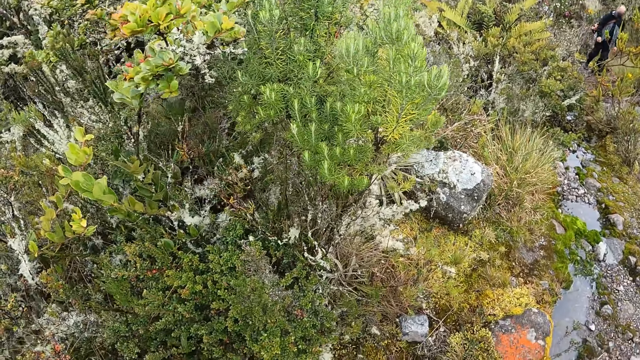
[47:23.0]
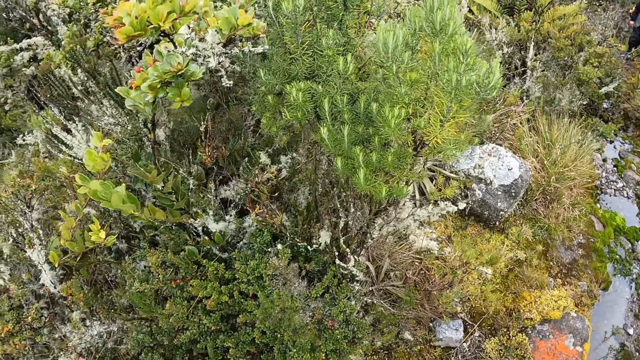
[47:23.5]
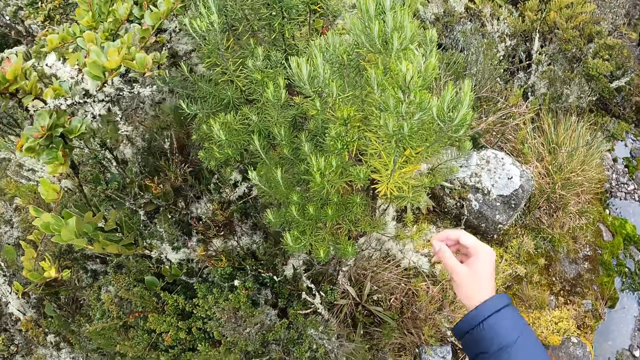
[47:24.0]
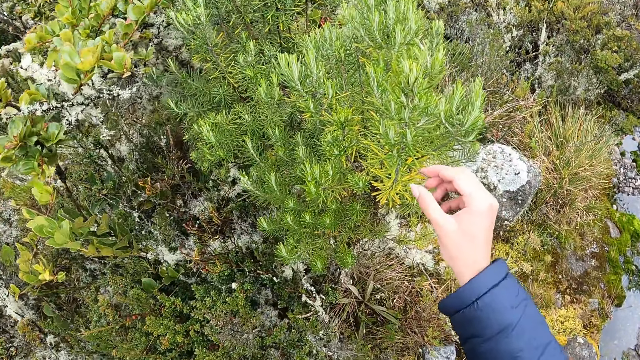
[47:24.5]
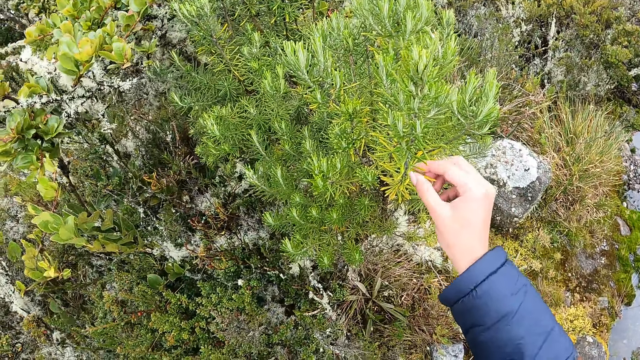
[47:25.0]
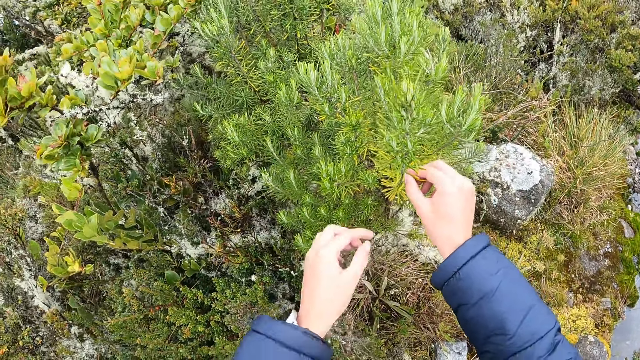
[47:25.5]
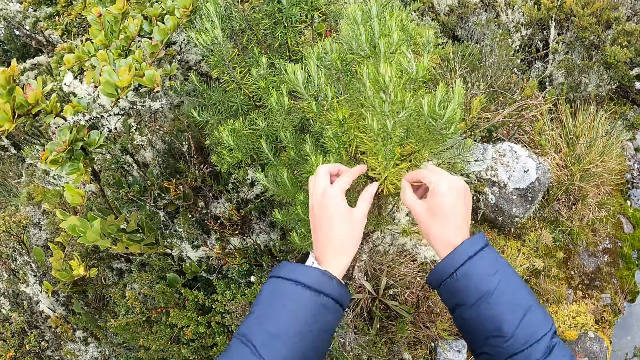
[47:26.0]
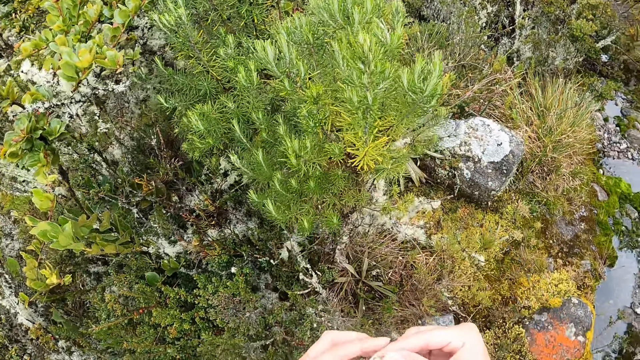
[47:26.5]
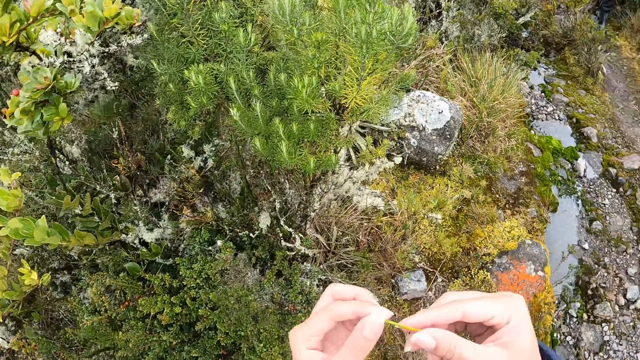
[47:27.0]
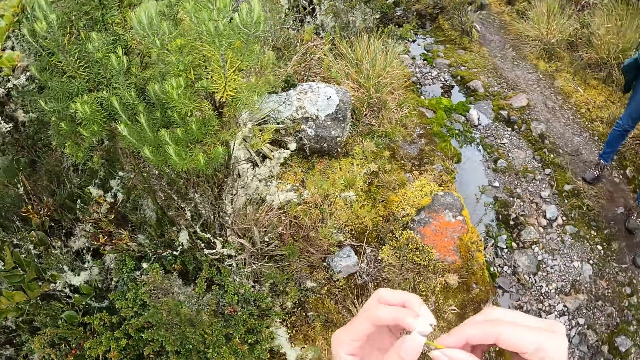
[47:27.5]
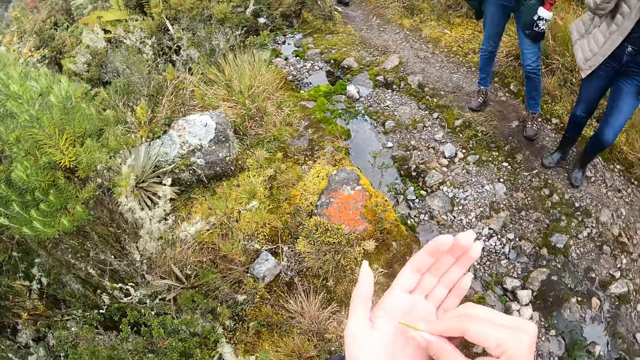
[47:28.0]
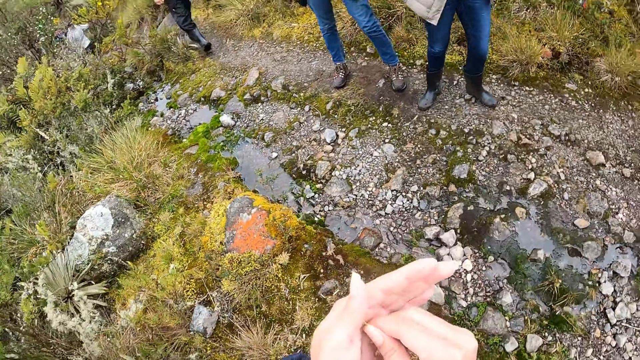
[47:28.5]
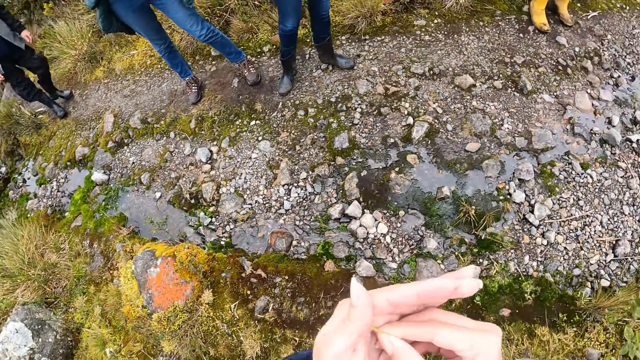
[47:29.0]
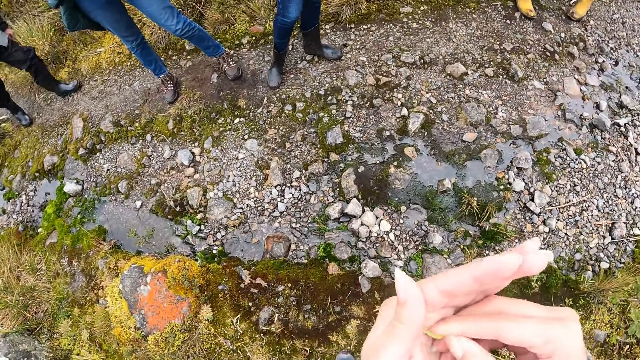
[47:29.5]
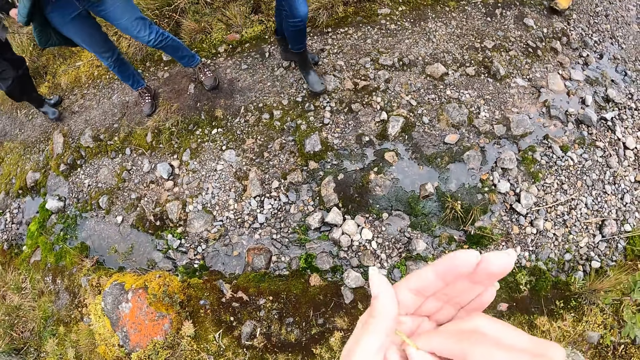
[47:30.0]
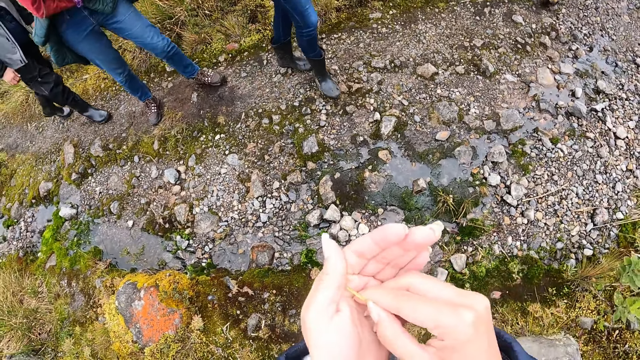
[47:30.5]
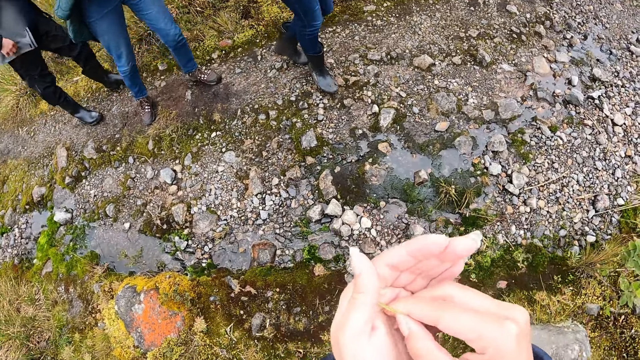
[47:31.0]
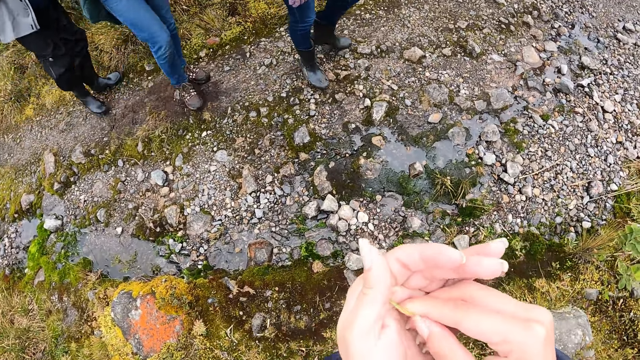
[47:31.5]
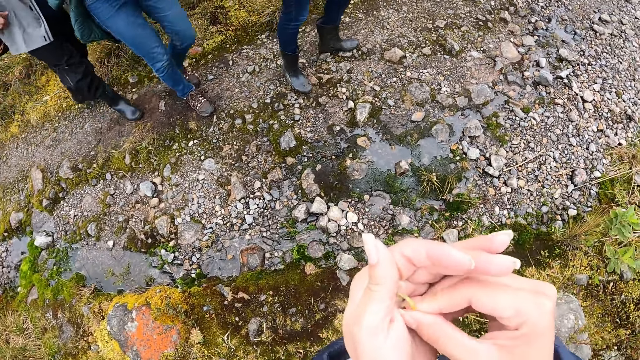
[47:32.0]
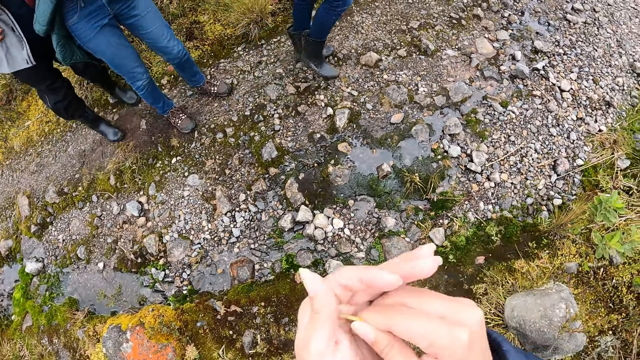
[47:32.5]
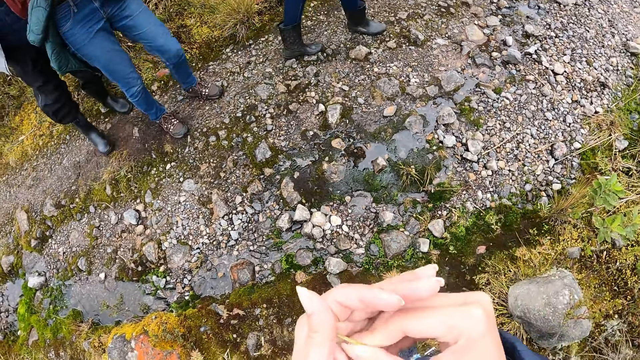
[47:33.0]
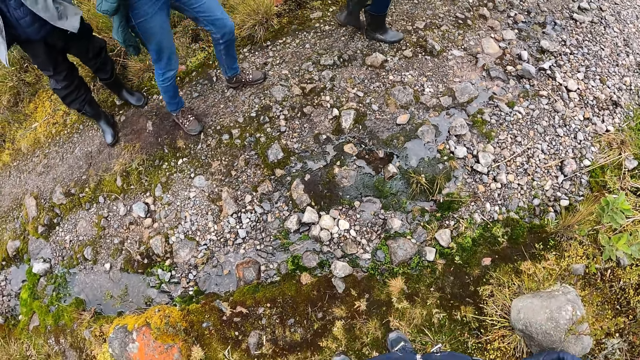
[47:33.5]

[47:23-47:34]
The camera wearer cuts a leaf from a plant or tree with his right hand. He touches the tree. He squeezes the leaf with his right hand. He turns around. He looks at the leaf.

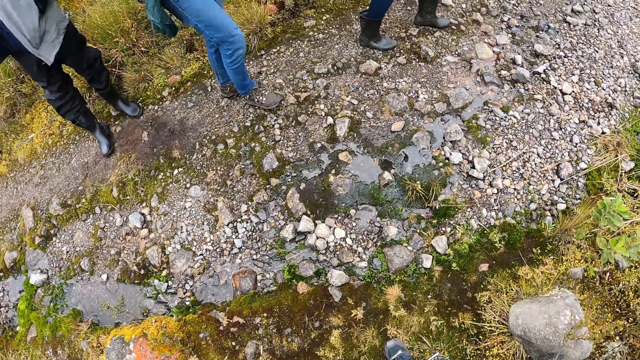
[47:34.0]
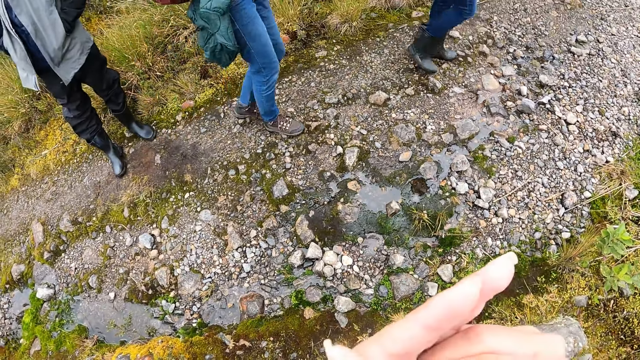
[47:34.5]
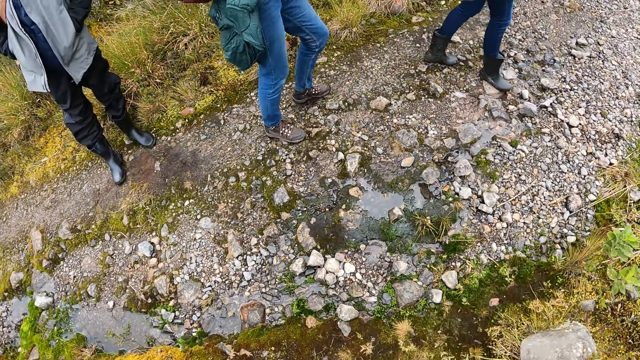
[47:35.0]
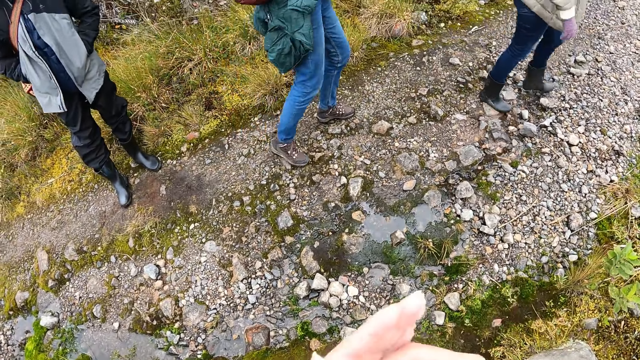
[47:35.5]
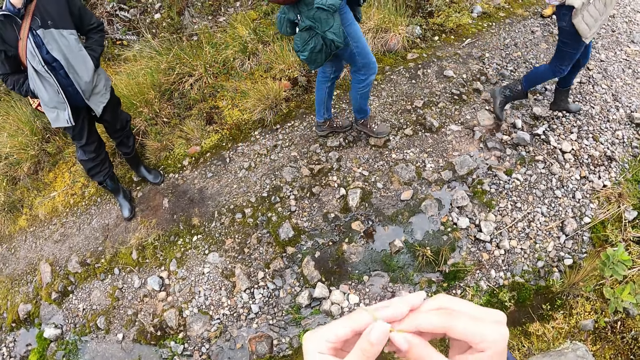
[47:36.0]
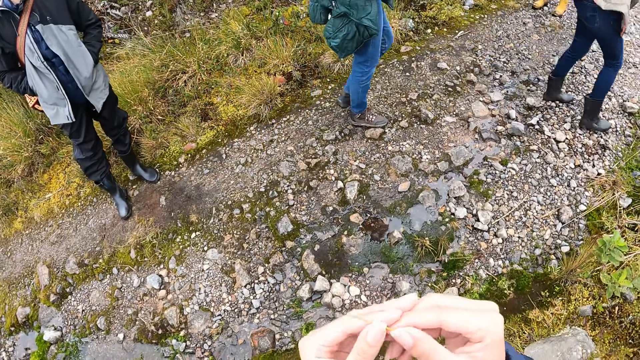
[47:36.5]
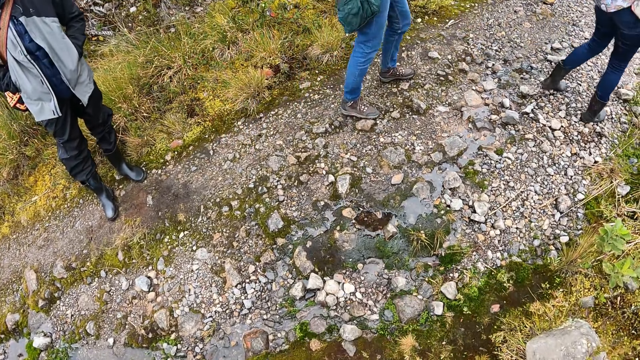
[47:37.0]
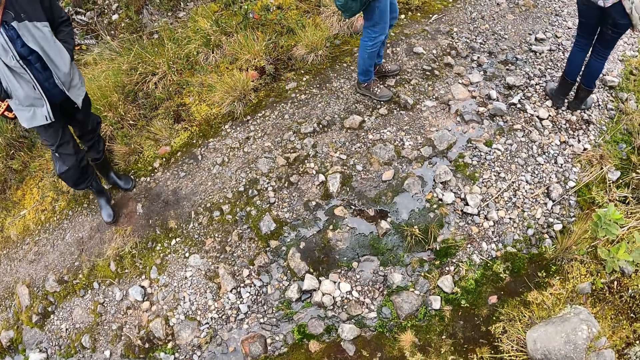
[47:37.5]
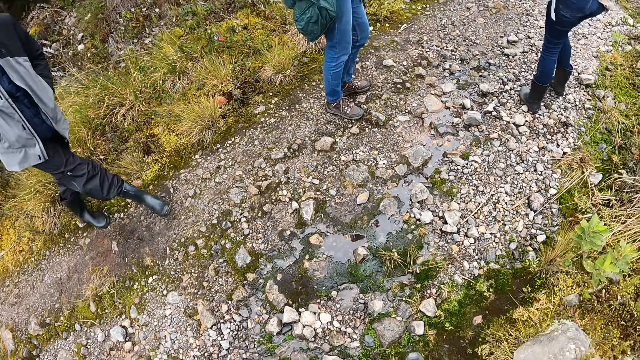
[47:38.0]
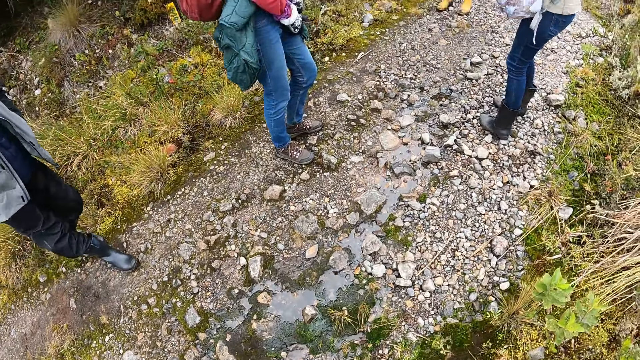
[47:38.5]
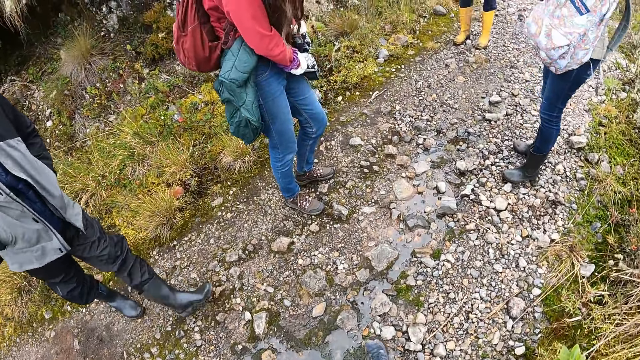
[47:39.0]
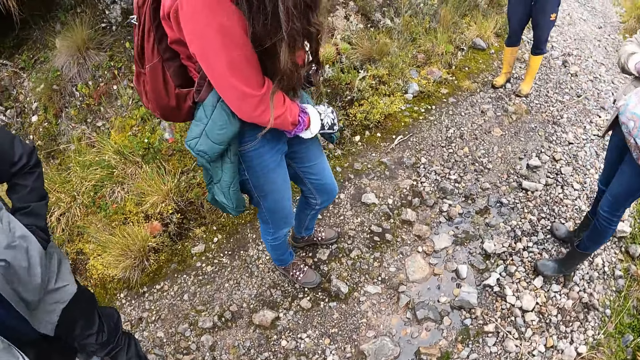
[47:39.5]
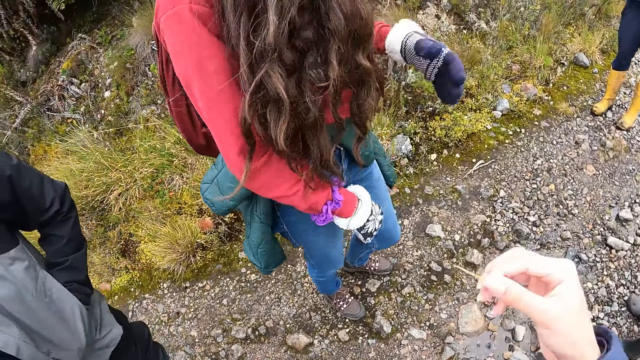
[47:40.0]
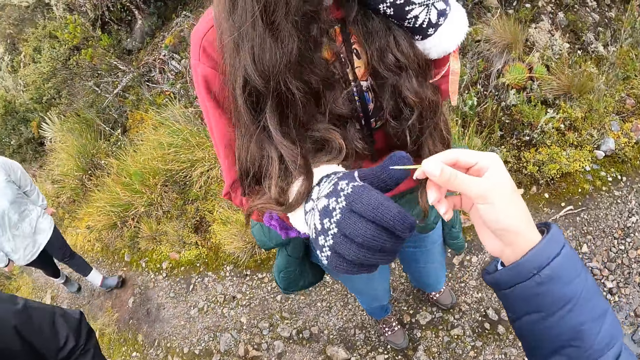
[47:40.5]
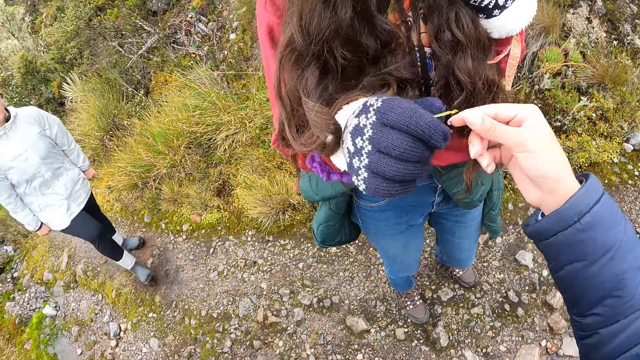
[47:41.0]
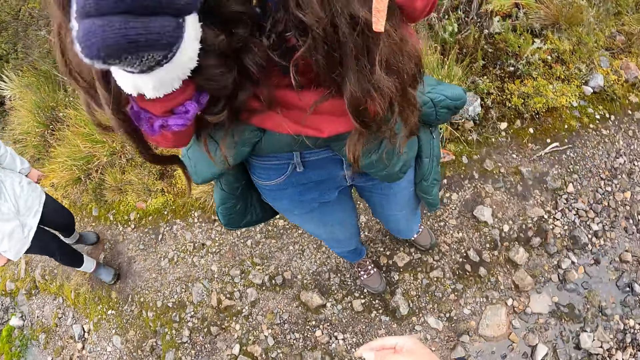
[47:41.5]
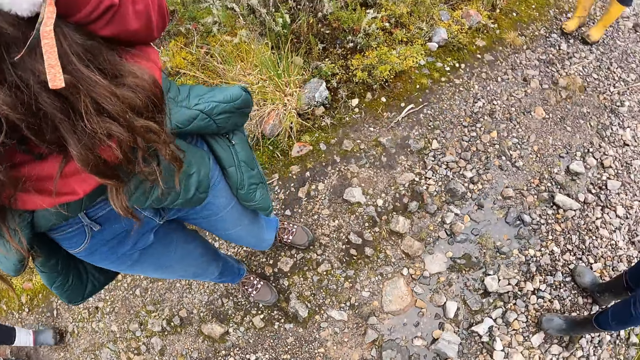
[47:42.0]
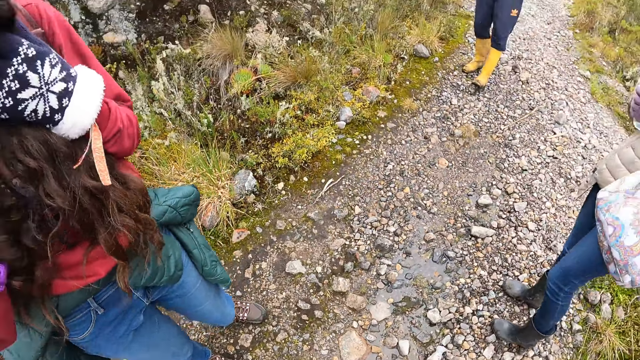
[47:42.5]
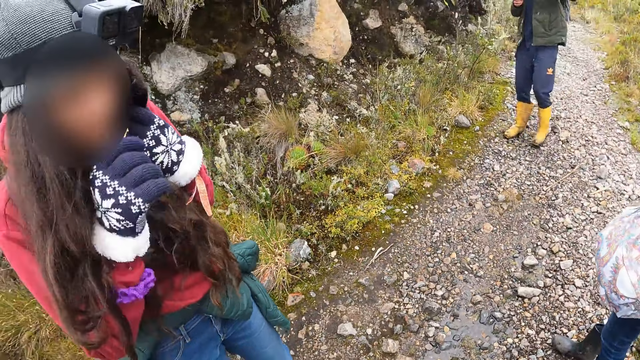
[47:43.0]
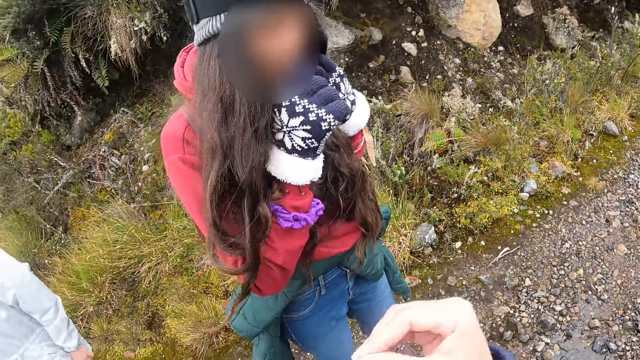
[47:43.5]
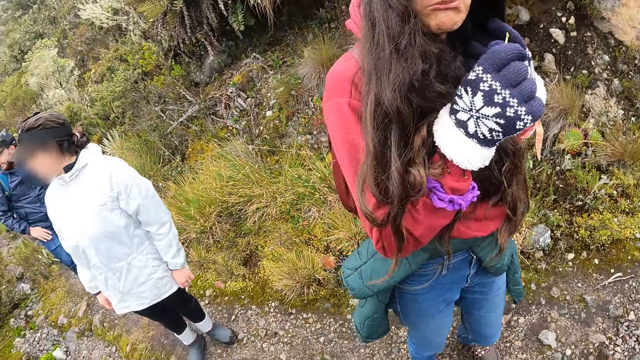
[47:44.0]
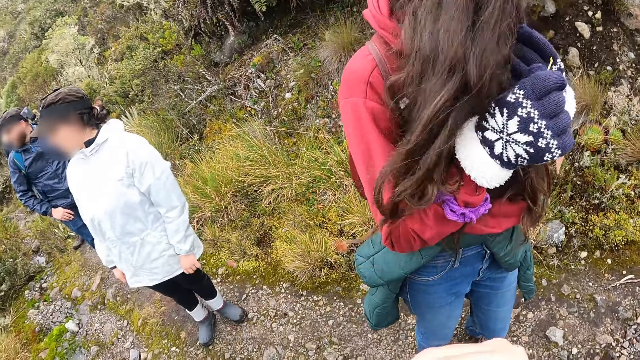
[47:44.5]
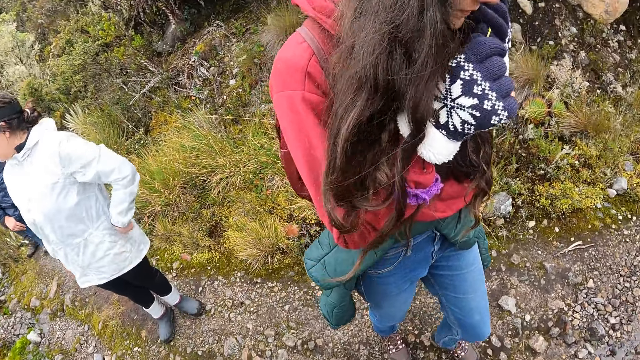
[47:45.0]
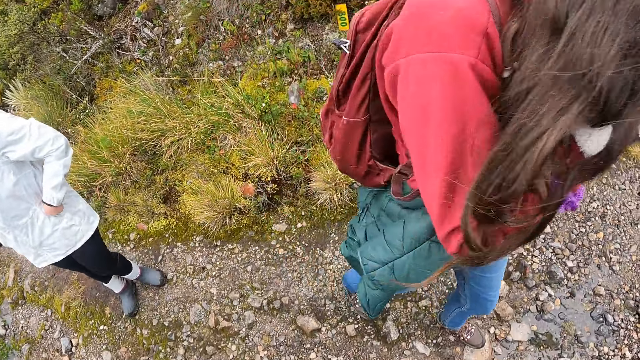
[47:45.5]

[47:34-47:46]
The camera wearer looks at the leaf. He gives the leaf to a woman with his right hand. He converses with the woman.
